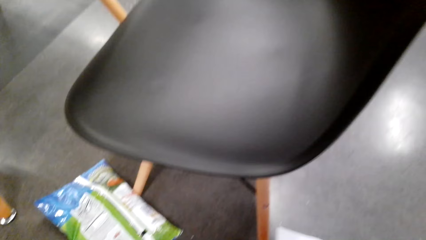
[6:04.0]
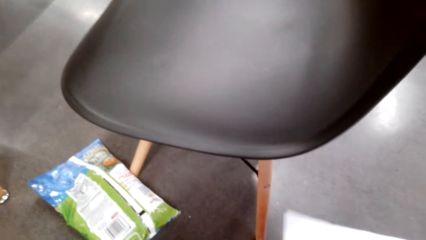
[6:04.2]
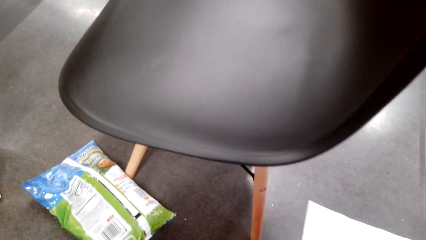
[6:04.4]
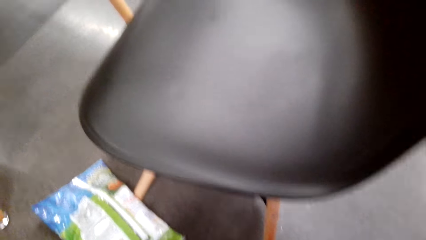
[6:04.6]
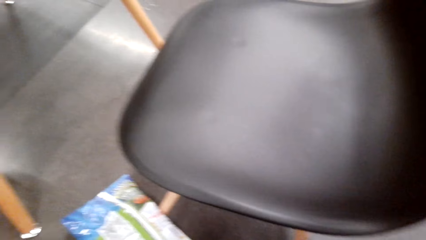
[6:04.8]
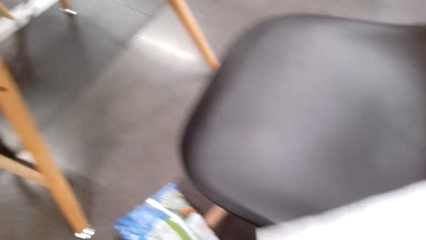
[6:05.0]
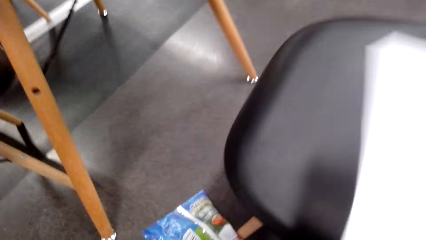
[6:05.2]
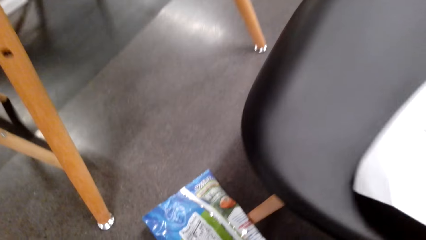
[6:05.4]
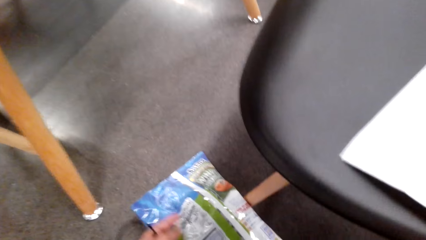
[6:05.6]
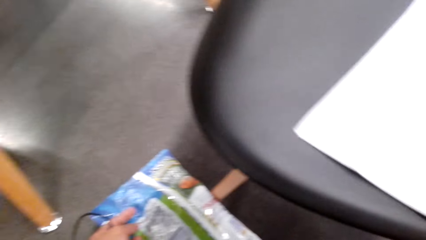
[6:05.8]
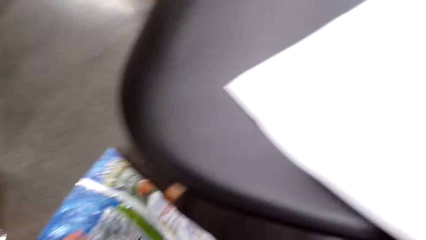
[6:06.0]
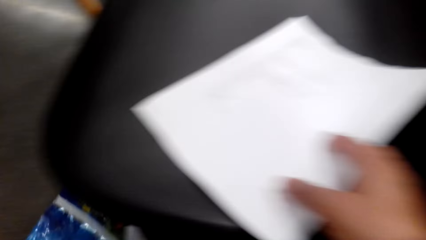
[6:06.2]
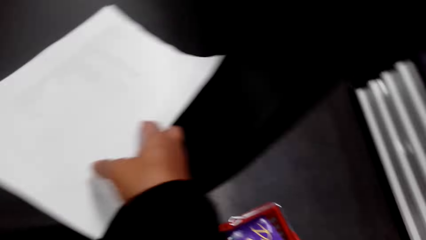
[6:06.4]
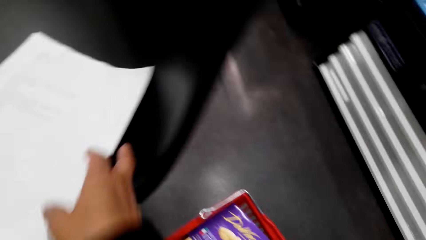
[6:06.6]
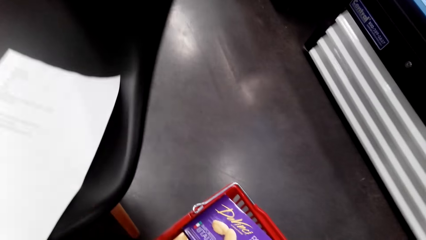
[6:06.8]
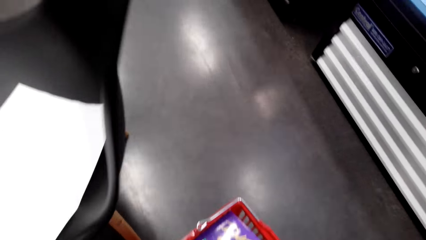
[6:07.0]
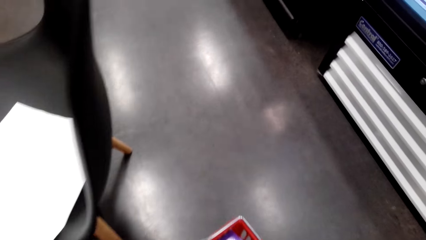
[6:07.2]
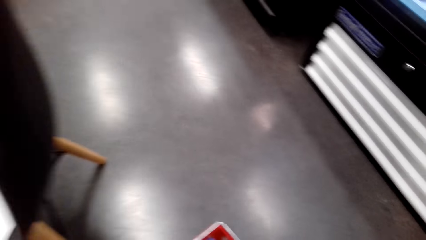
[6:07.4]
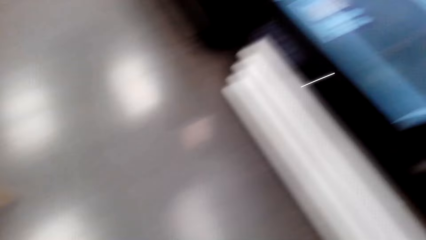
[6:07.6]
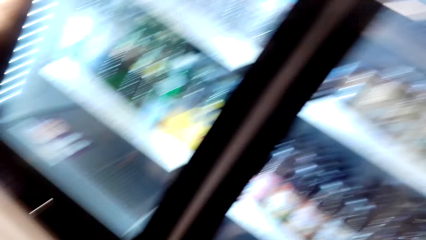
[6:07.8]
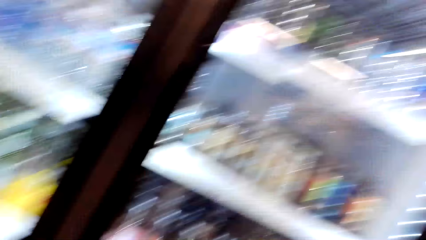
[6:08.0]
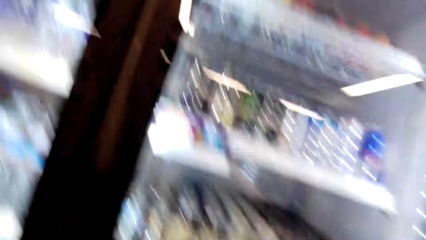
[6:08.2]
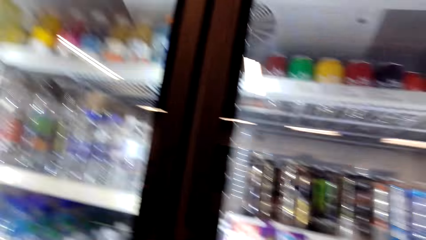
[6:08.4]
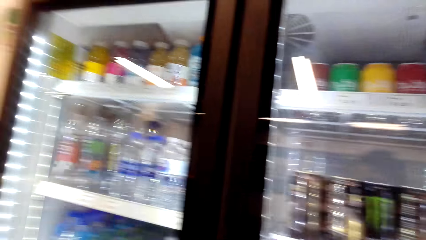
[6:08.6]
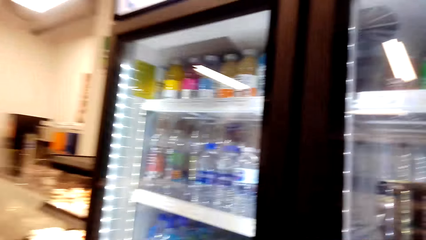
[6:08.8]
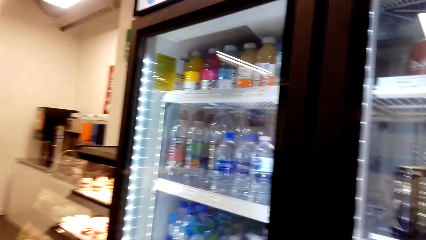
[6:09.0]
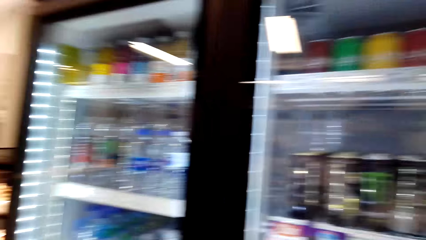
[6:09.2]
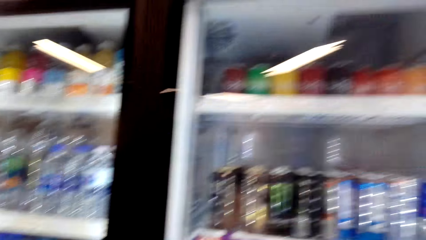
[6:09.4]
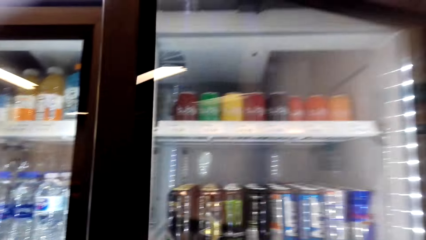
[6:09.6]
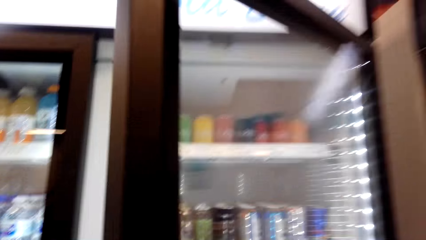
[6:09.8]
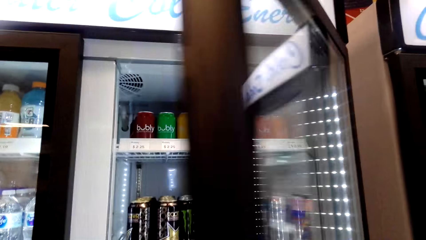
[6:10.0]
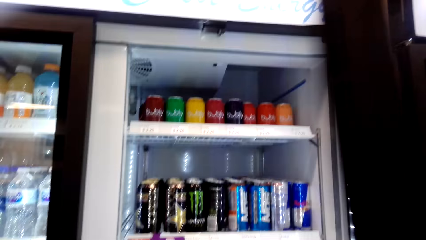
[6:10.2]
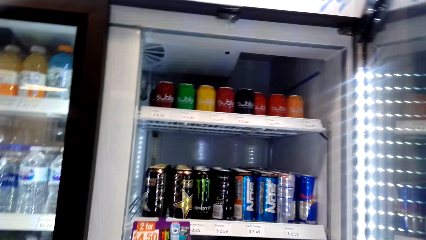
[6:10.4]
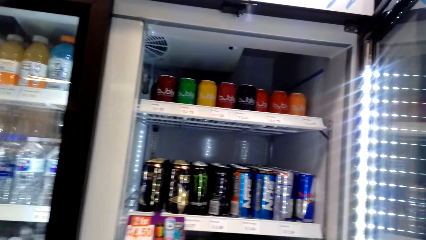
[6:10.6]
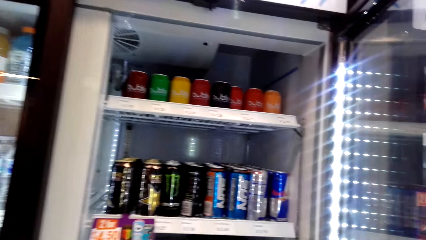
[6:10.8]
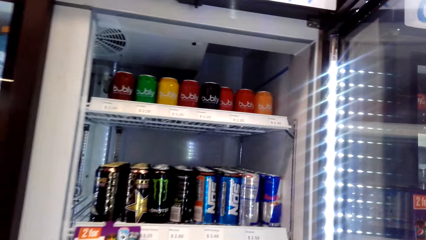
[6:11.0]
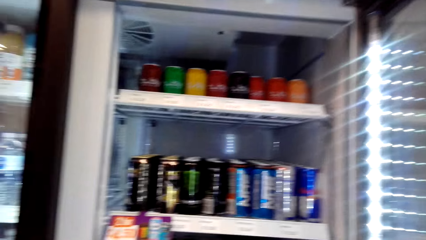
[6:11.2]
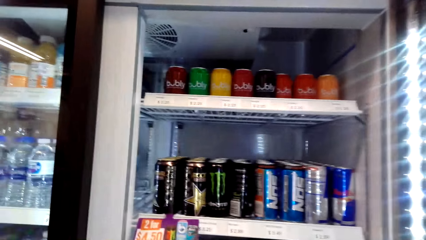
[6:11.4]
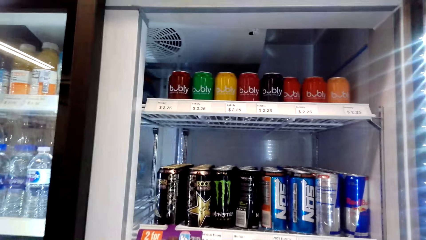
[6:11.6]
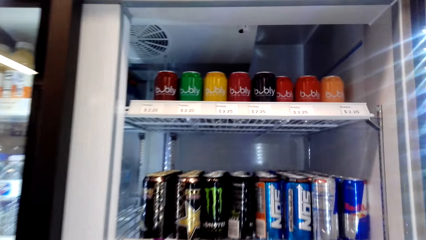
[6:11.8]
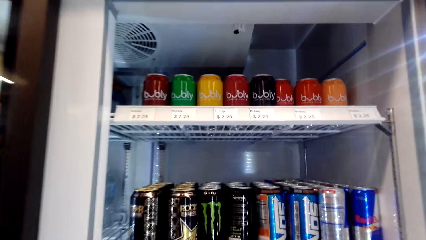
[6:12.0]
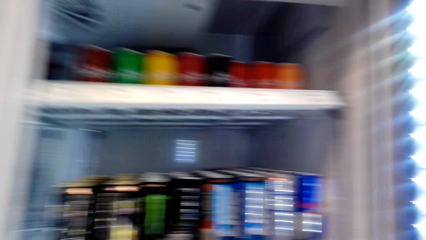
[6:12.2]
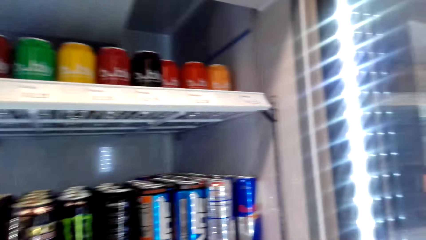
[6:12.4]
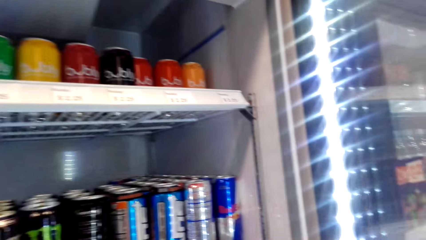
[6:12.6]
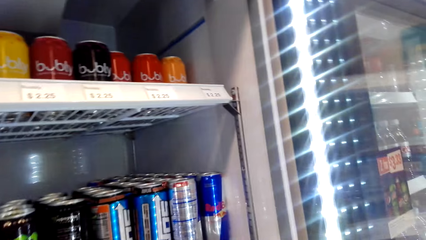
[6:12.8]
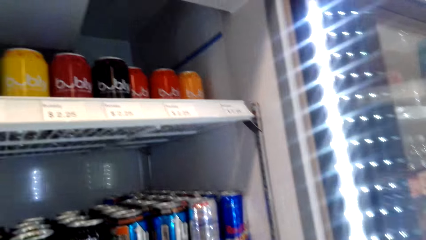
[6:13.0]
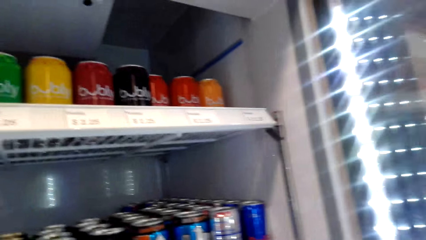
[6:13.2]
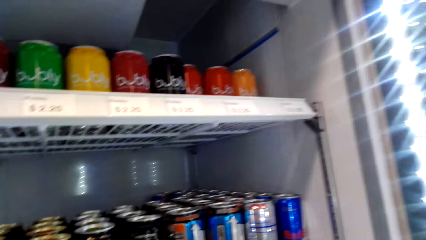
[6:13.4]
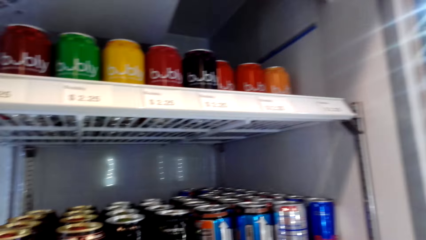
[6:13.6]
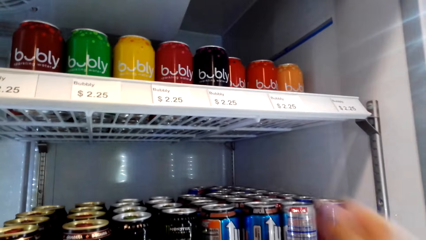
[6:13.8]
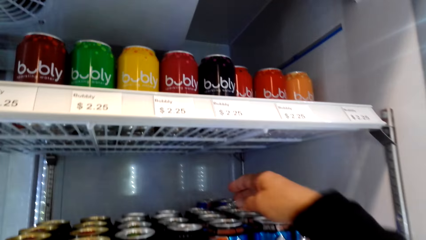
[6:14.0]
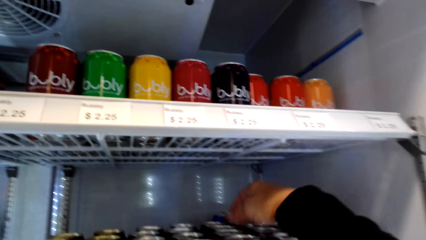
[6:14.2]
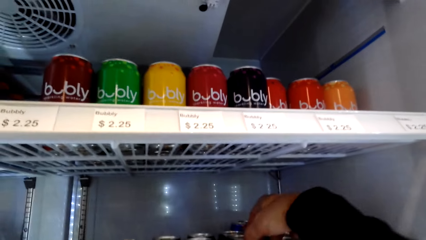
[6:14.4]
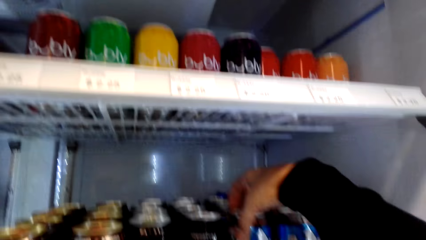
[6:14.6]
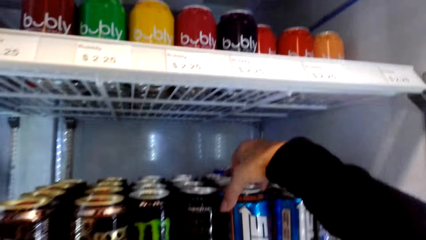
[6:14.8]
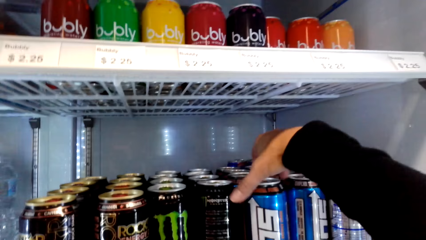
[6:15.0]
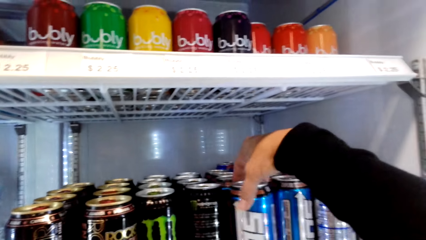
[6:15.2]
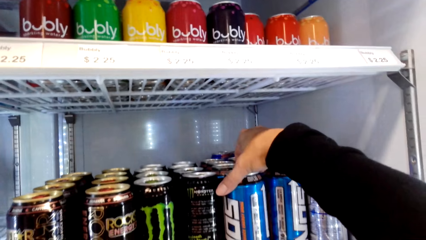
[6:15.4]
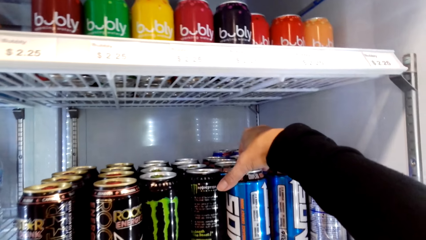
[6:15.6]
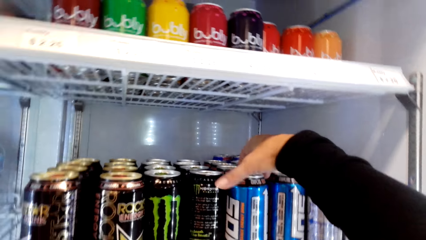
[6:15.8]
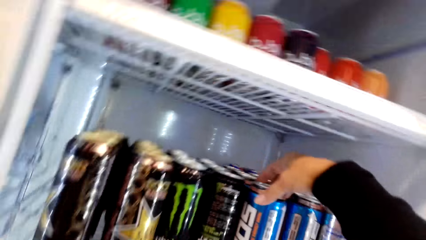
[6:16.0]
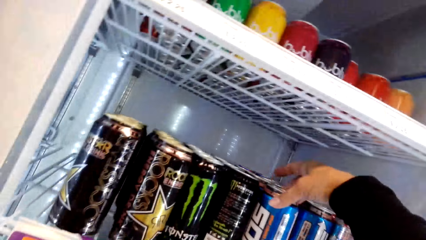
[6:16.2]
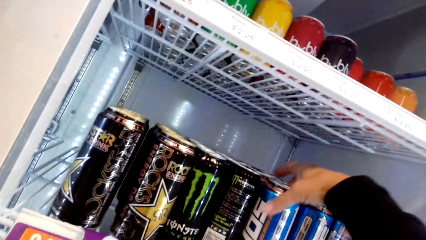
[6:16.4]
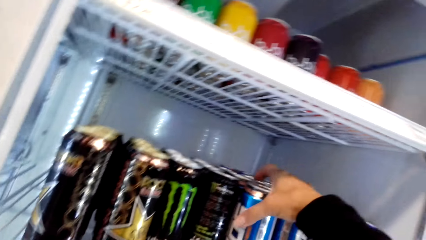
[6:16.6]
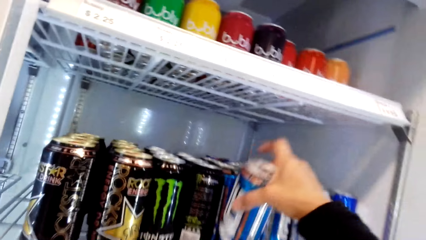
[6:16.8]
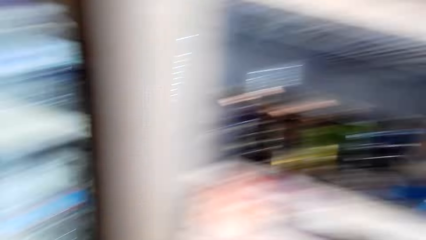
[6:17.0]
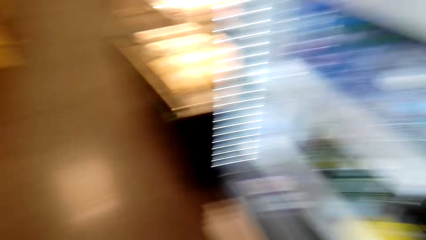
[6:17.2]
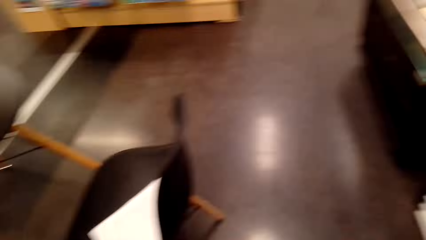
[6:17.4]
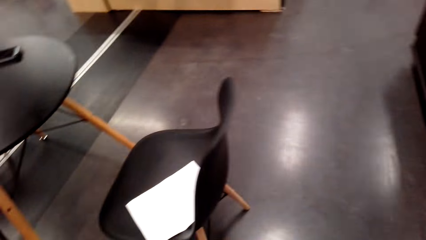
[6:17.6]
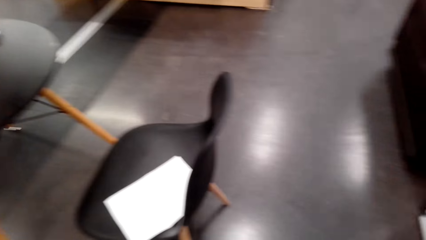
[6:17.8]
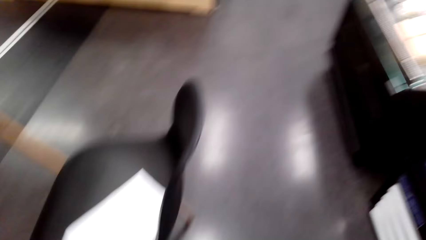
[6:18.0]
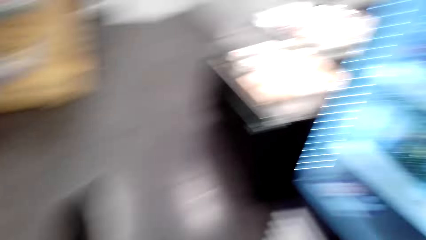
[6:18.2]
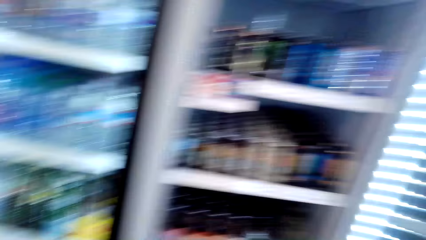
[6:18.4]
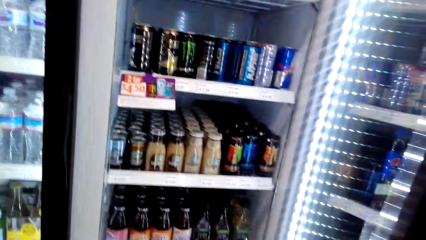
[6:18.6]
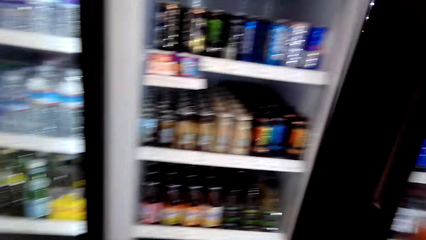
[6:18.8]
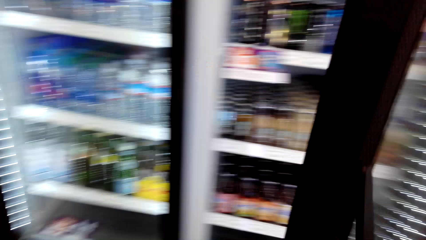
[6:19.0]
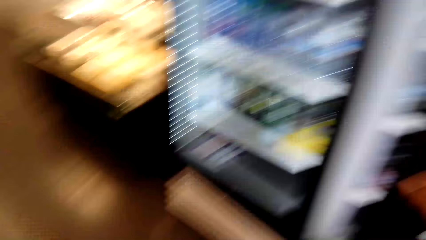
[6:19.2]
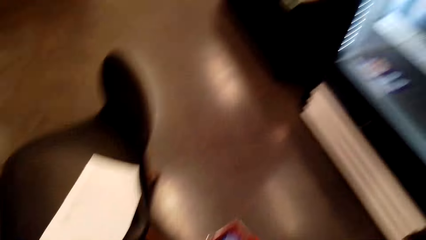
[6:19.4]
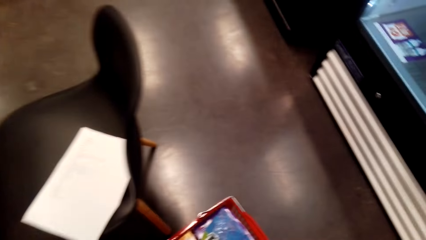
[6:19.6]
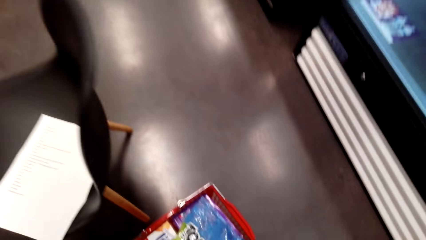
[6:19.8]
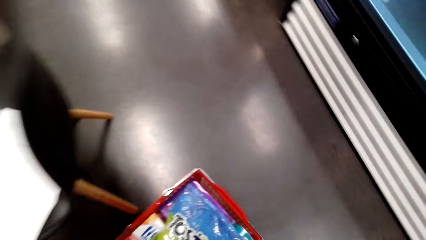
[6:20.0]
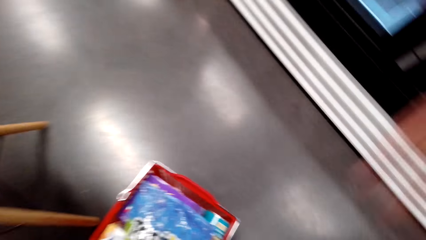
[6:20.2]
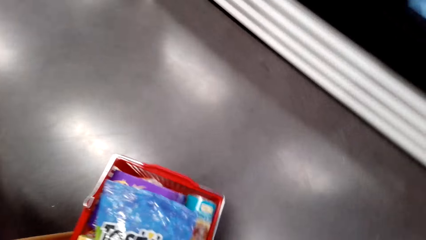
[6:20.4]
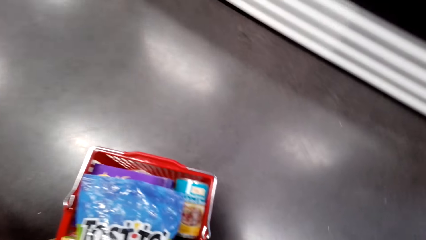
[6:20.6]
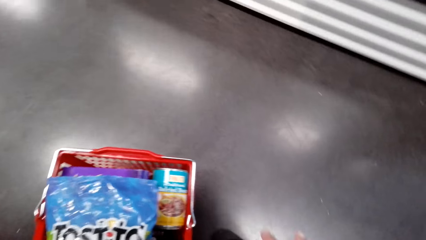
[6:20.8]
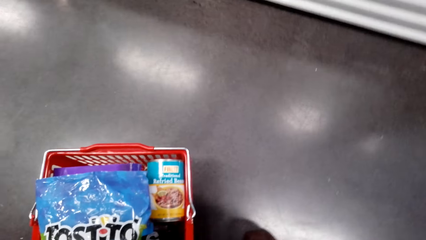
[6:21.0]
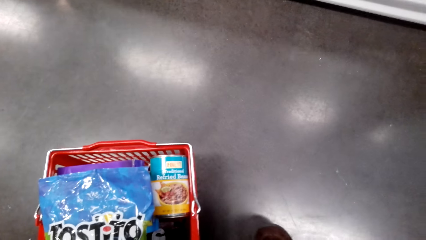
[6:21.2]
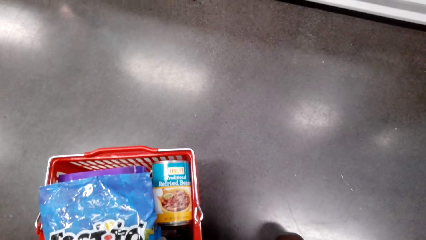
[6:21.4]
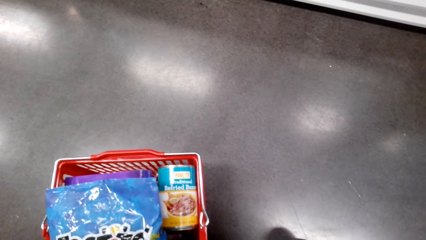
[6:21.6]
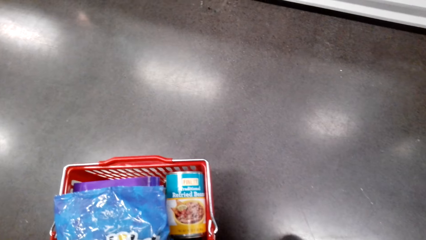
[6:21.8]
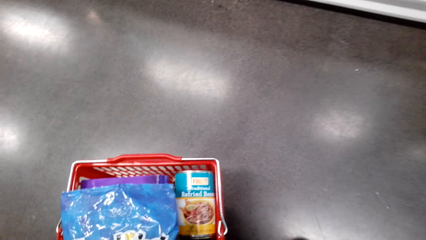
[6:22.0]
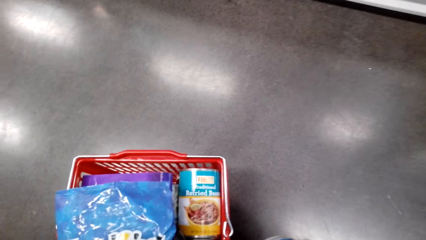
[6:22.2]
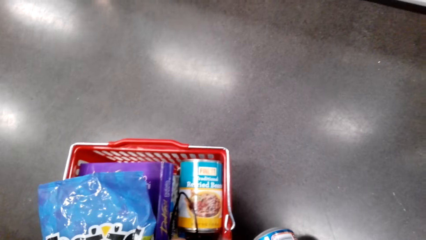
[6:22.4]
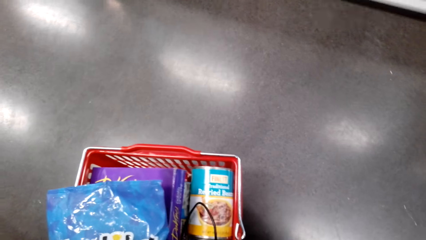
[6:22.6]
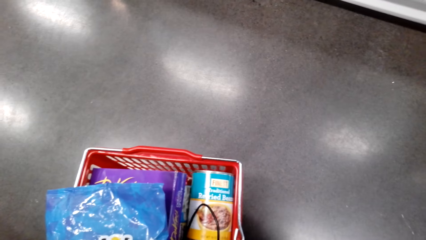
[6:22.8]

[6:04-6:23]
The camera wearer looks down. They put down the shopping list on the chair. They look around. They open the fridge. They pick a drink from the fridge. They look to the side. They close the fridge. They put something in the shopping bucket. They move items on the bucket.
